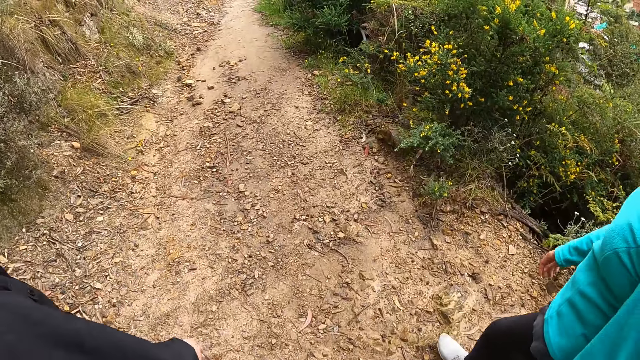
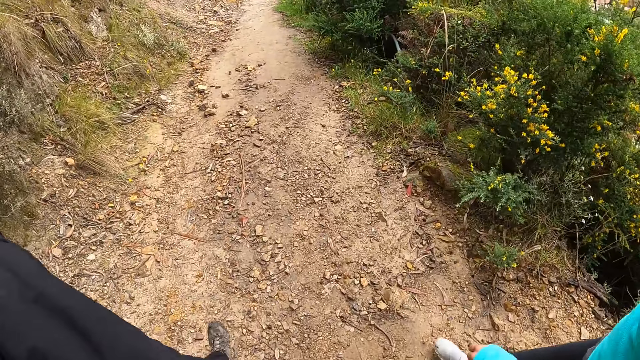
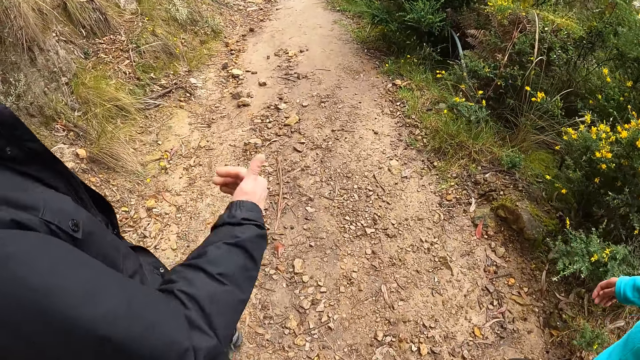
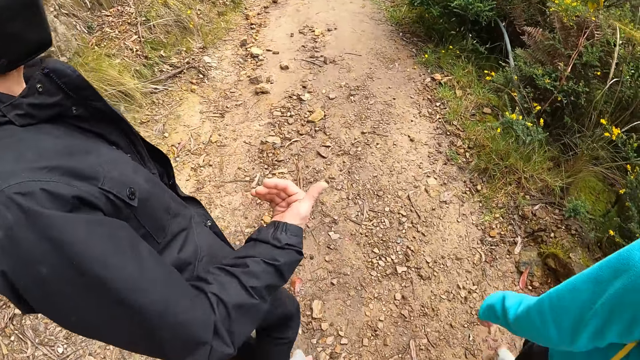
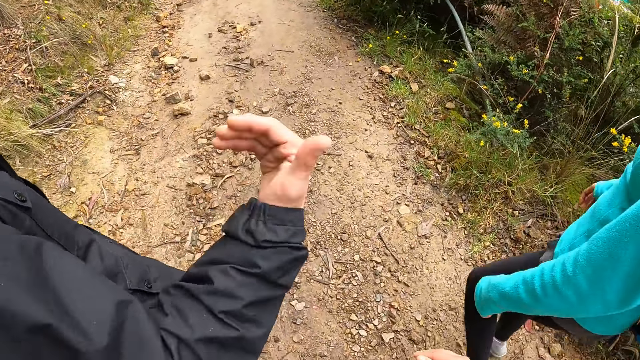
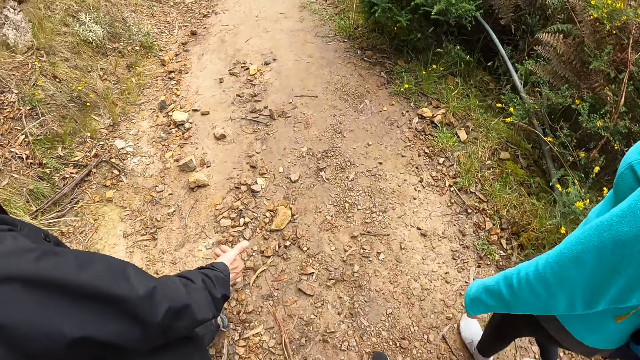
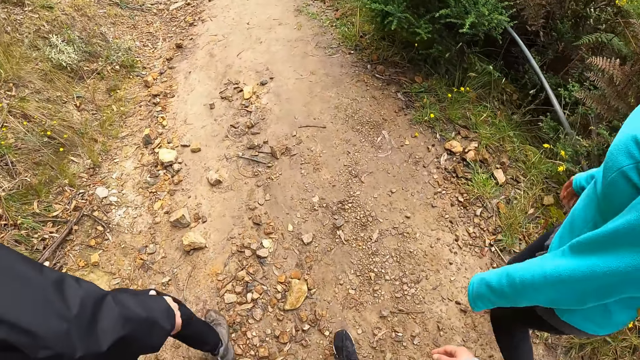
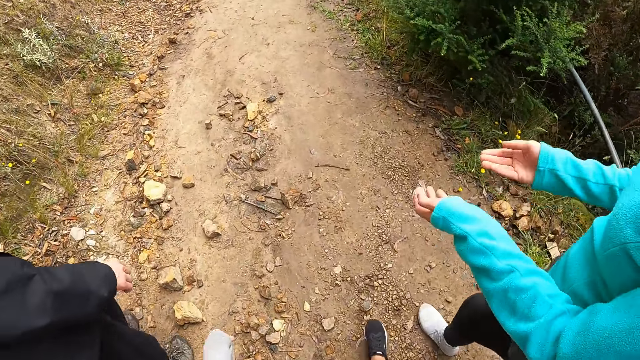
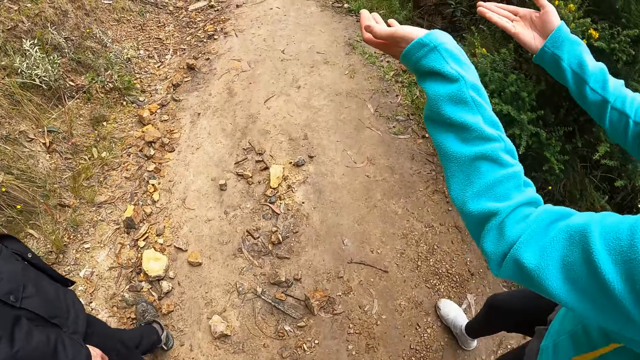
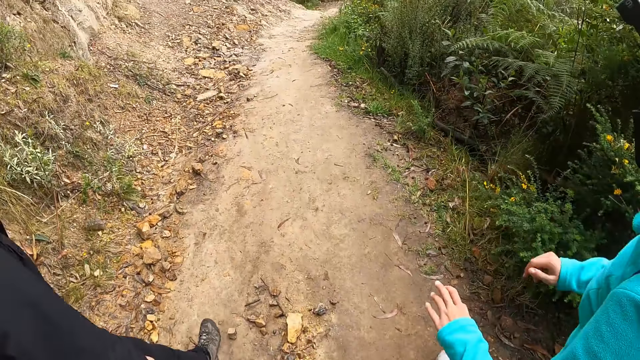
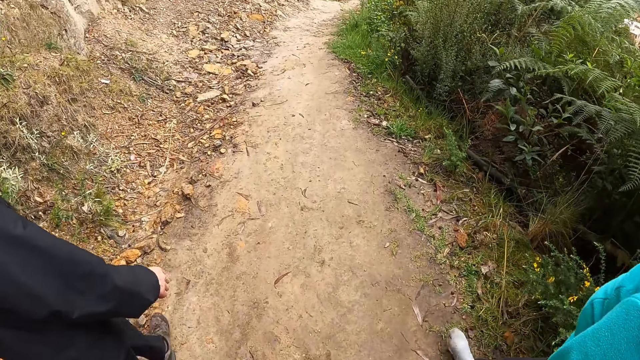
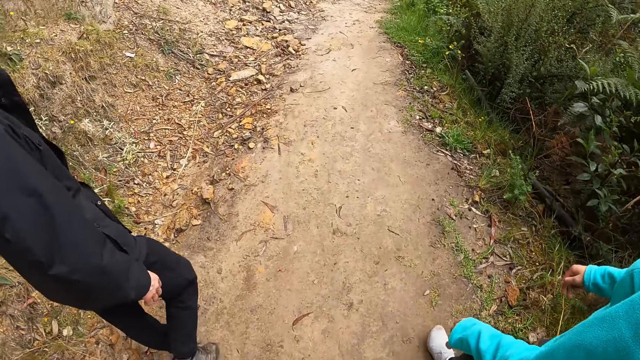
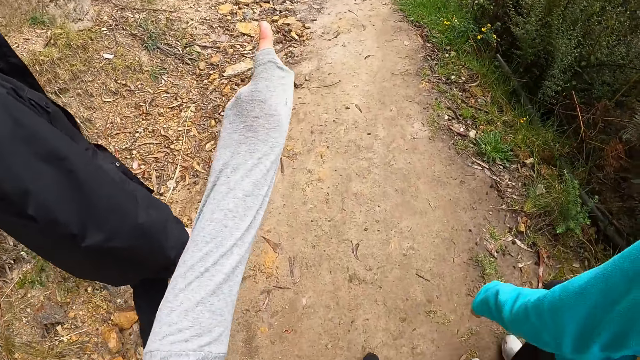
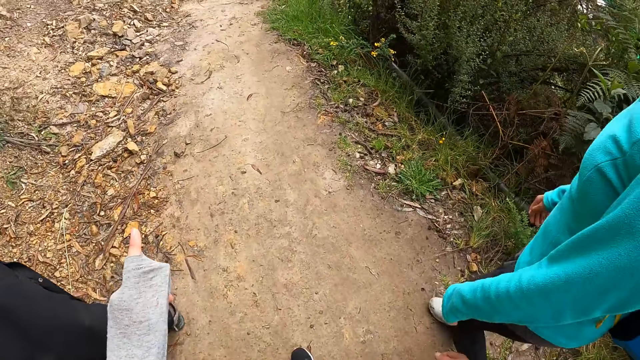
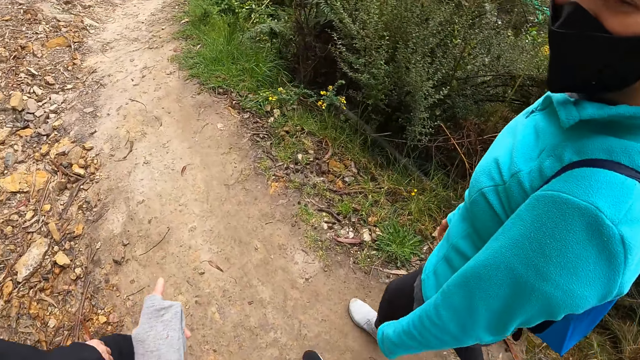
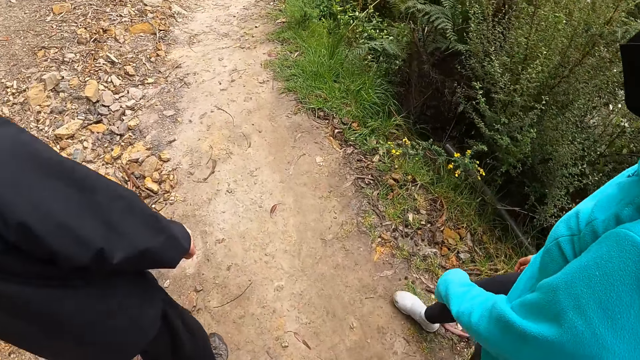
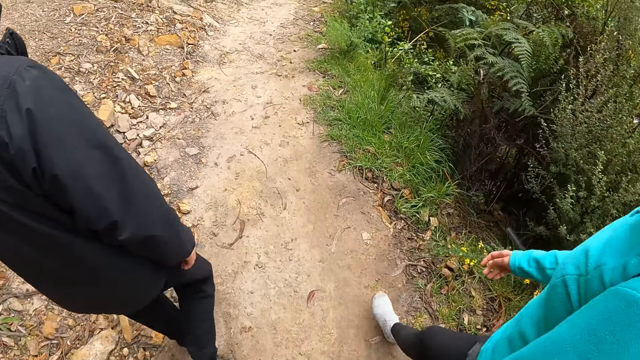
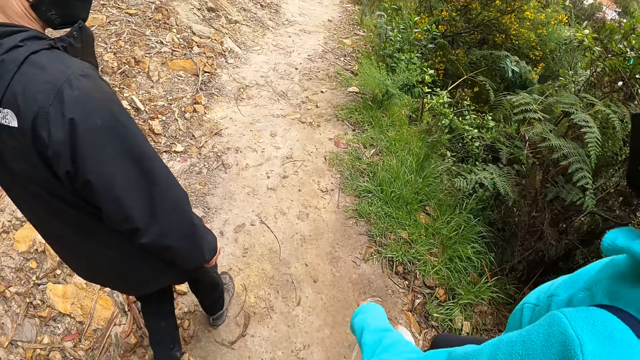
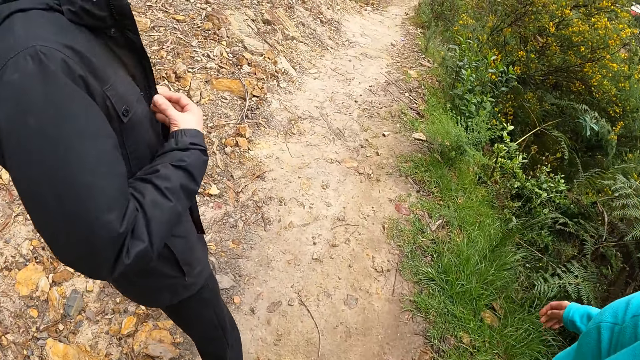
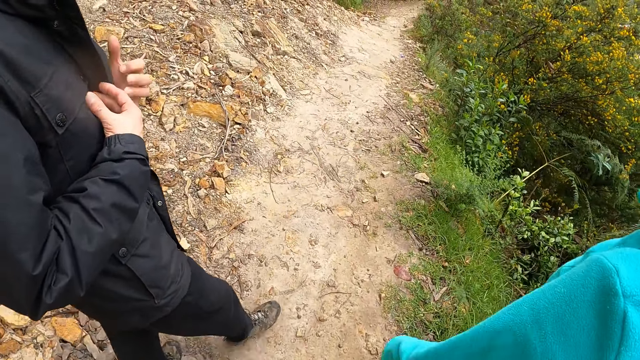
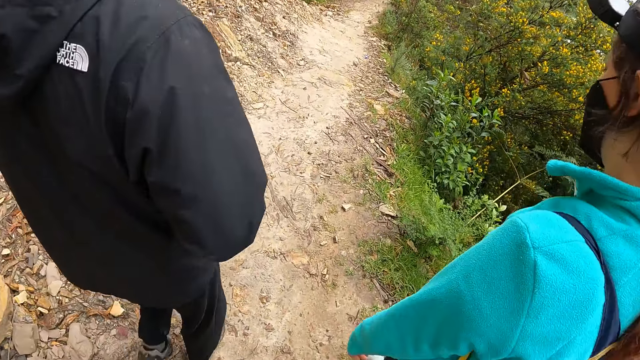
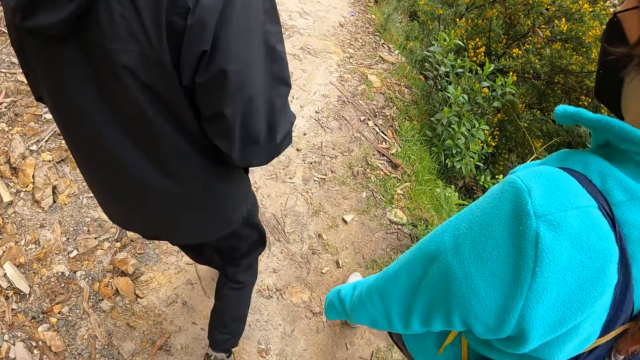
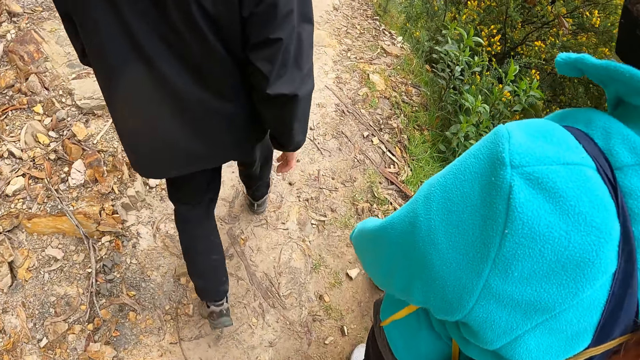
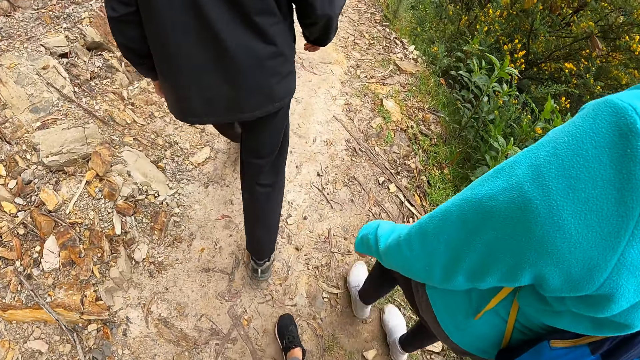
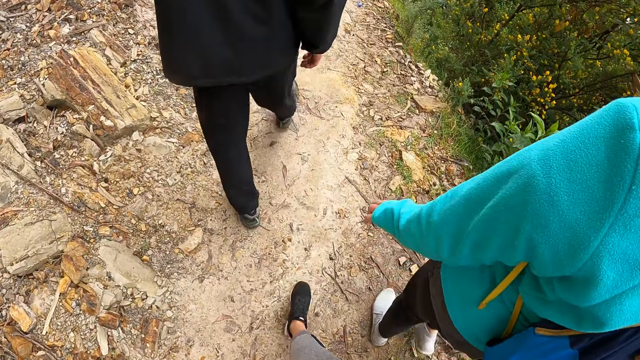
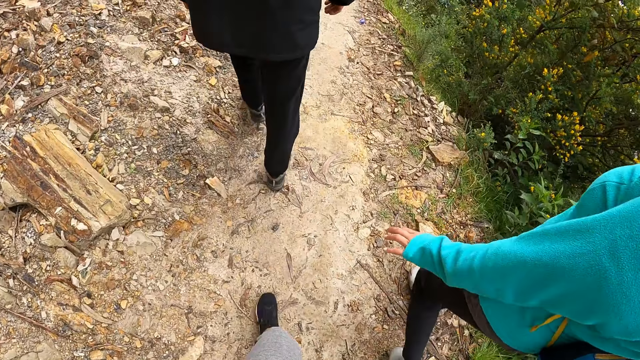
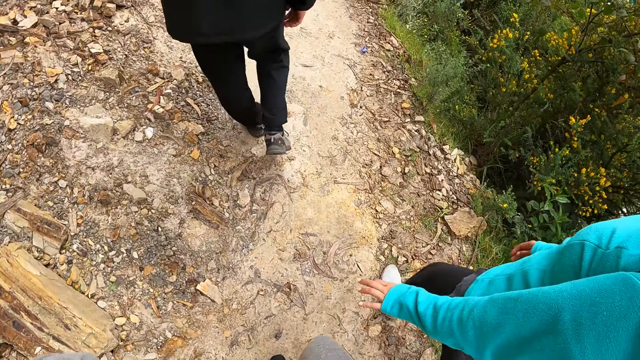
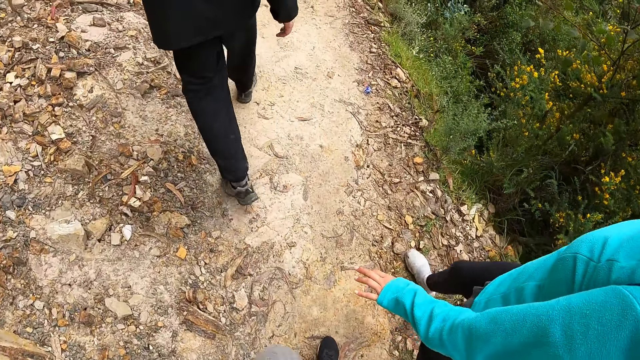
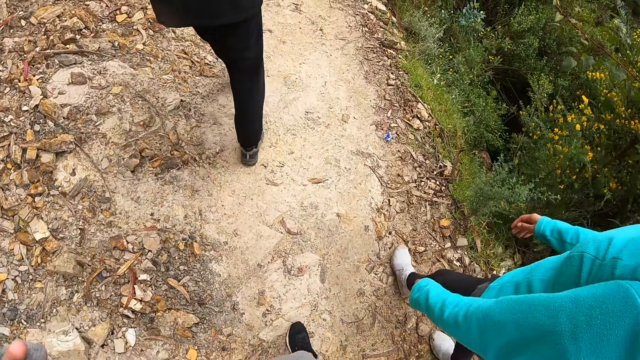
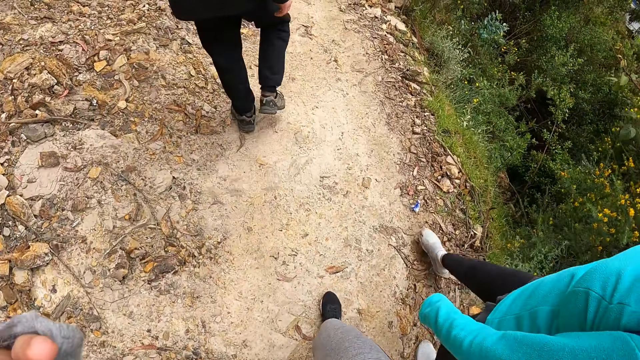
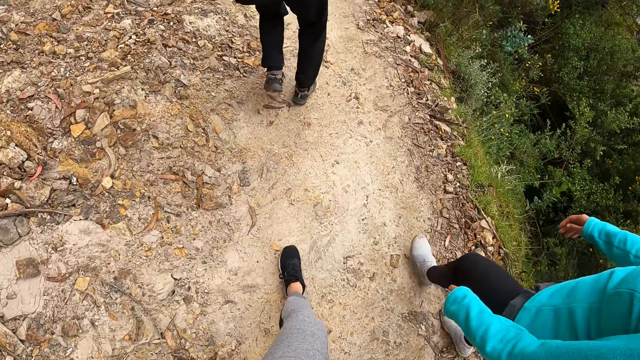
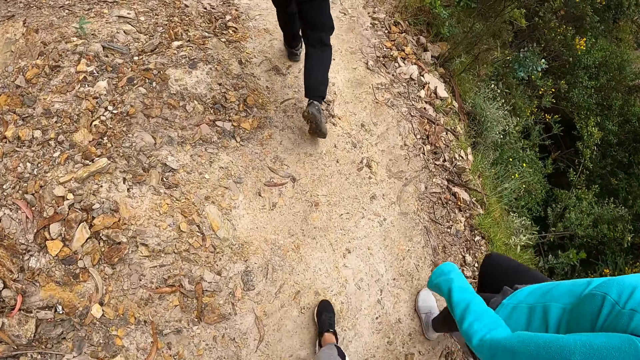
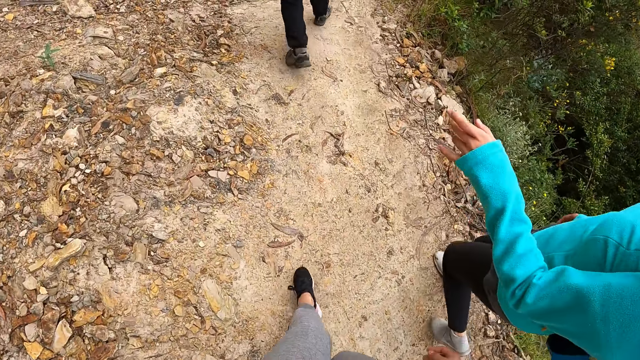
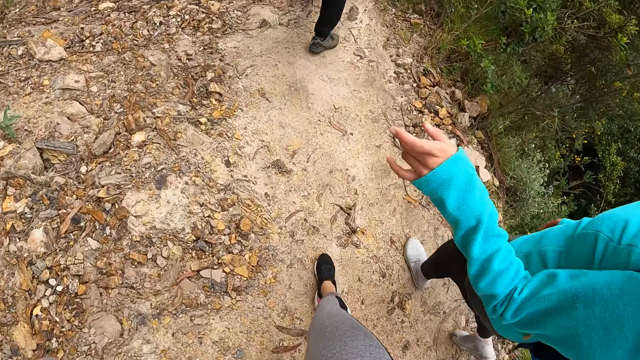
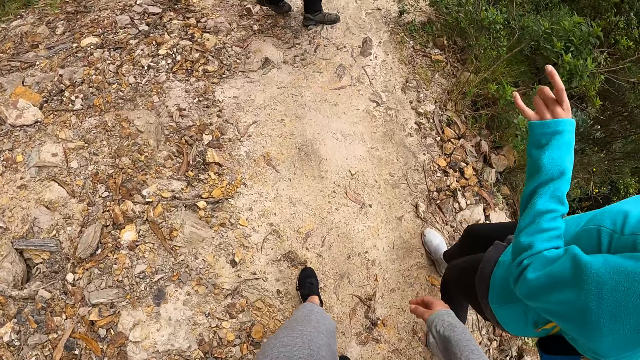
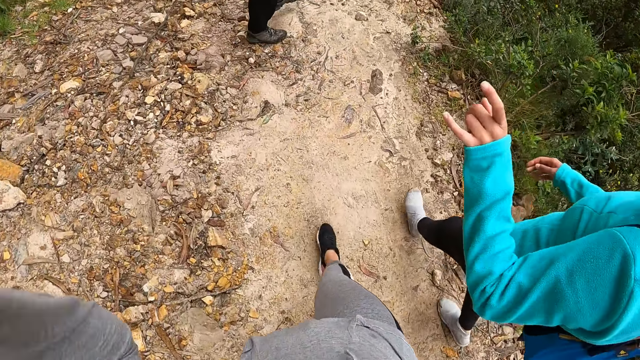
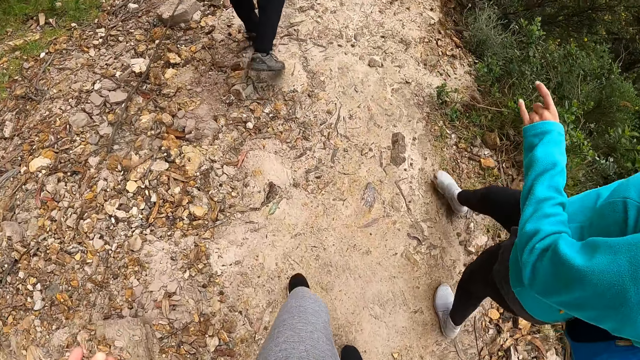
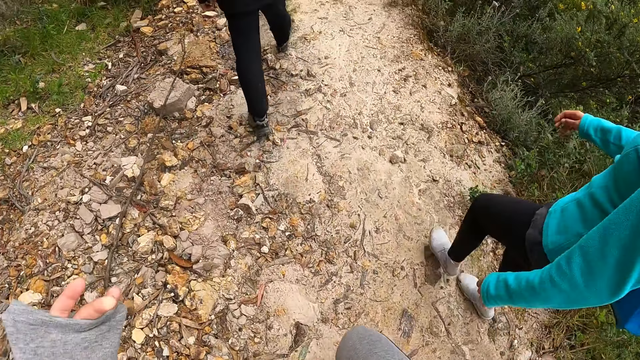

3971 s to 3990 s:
The man interacts with the camera wearer and the woman. The camera wearer points ahead. They walk around.

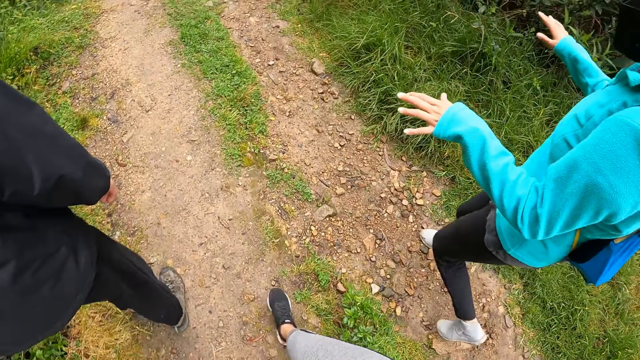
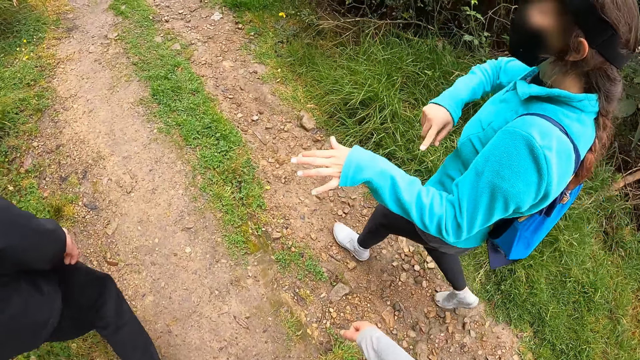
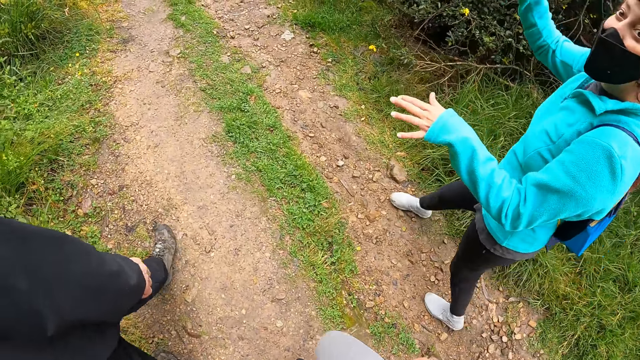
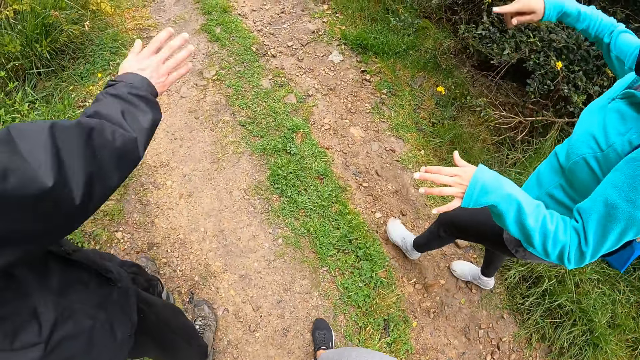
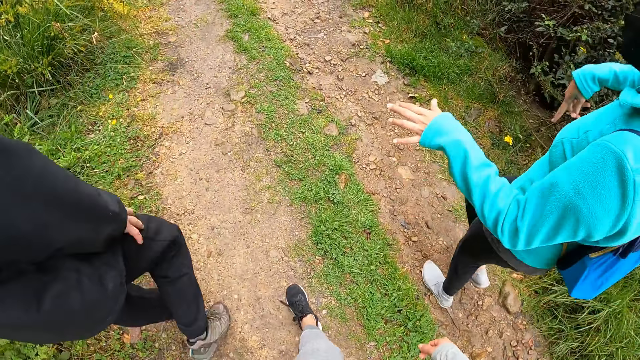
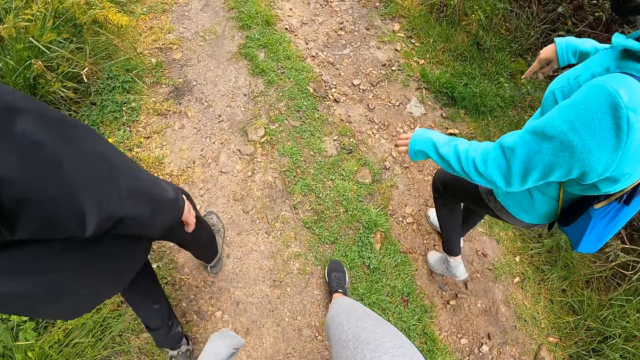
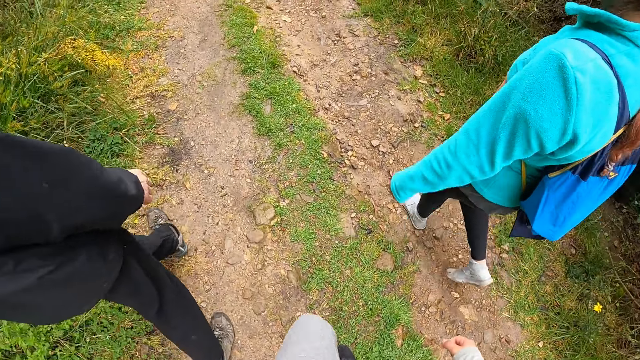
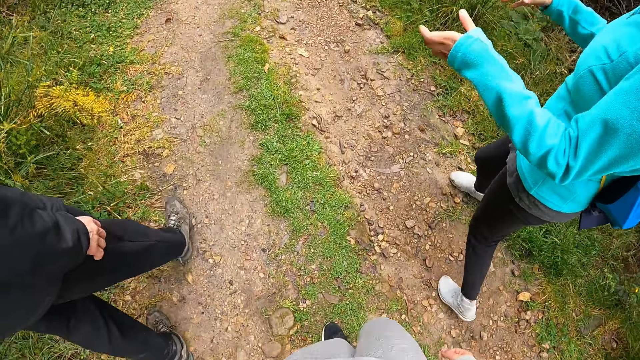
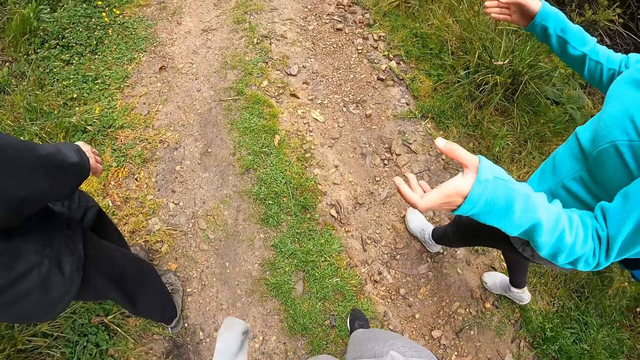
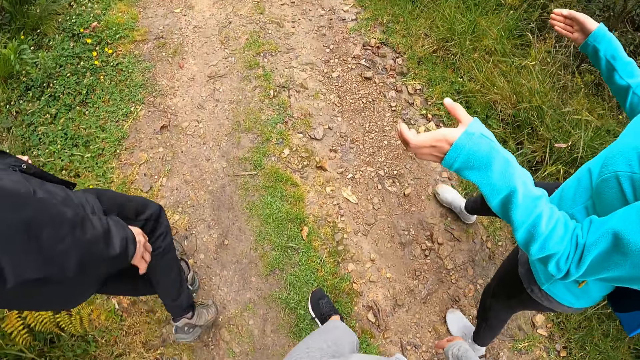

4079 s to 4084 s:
A man gestures his hand. The camera wearer walks around the field. A woman gestures her hands.
